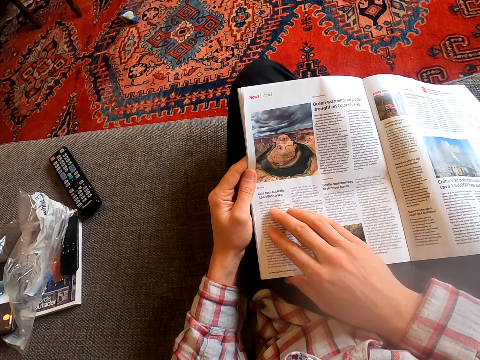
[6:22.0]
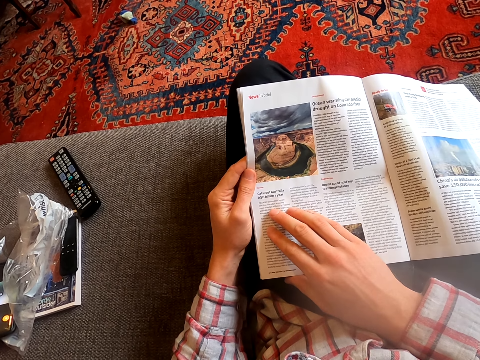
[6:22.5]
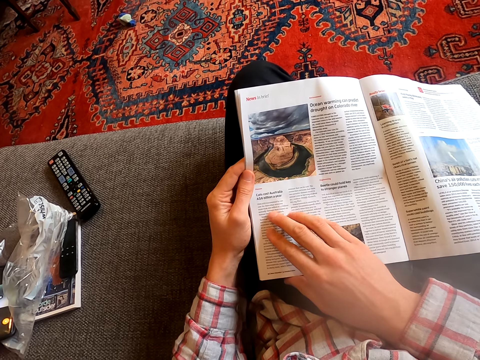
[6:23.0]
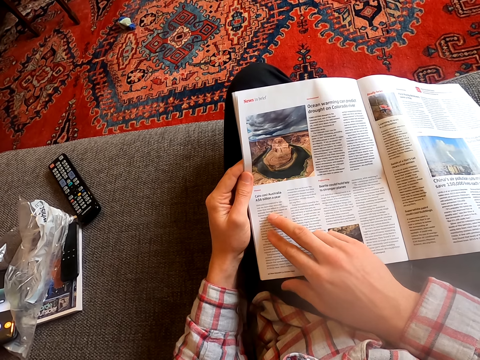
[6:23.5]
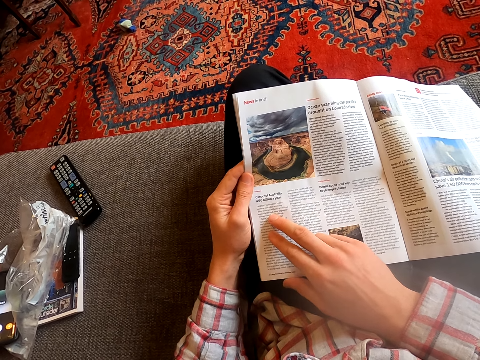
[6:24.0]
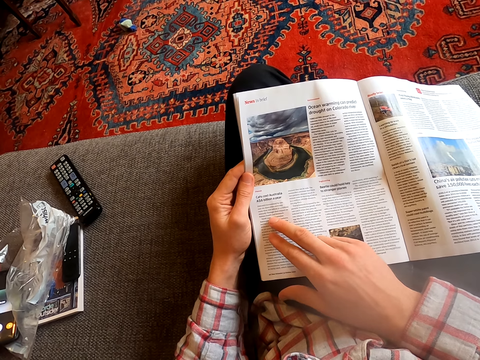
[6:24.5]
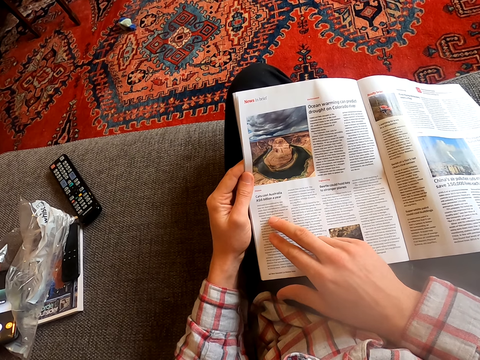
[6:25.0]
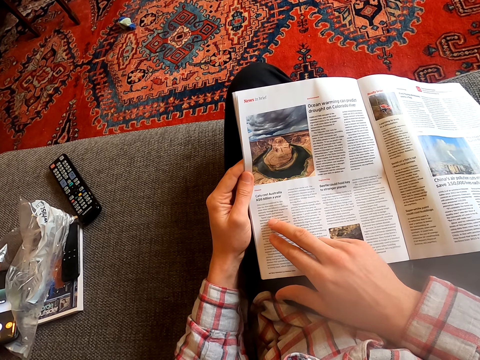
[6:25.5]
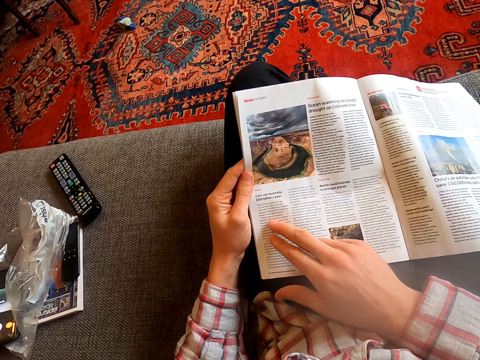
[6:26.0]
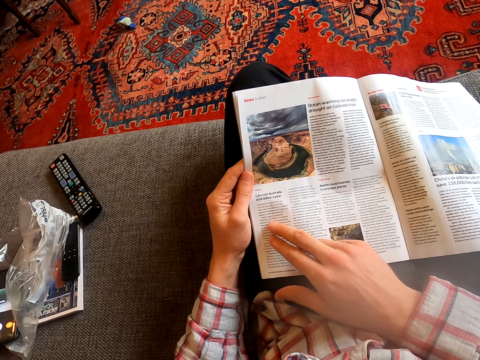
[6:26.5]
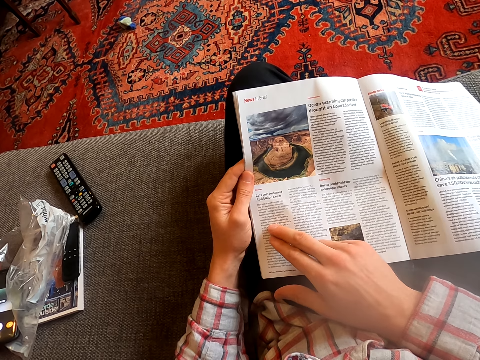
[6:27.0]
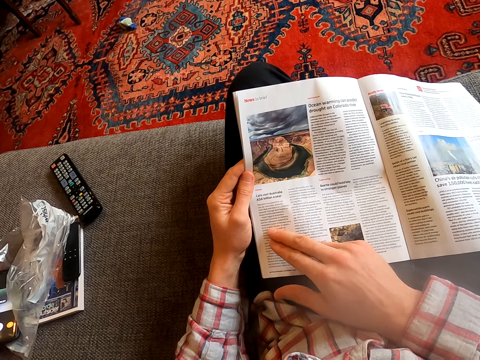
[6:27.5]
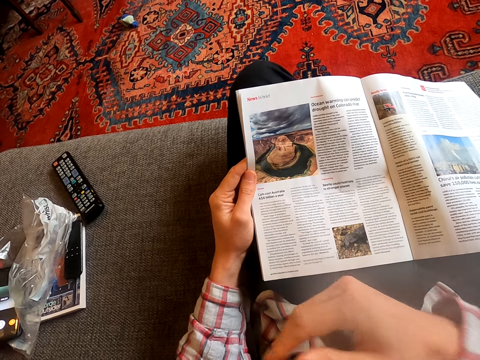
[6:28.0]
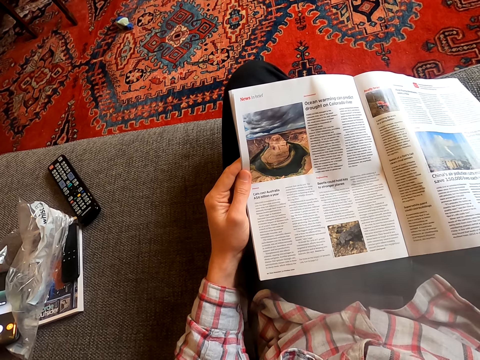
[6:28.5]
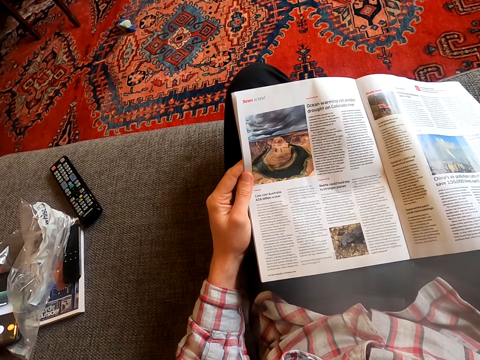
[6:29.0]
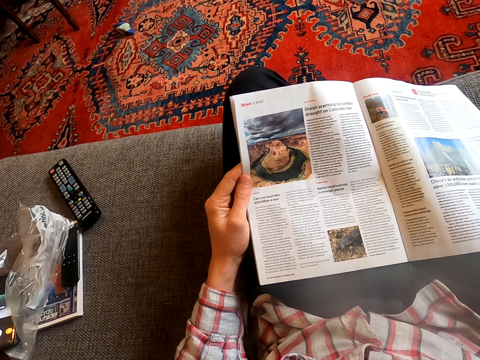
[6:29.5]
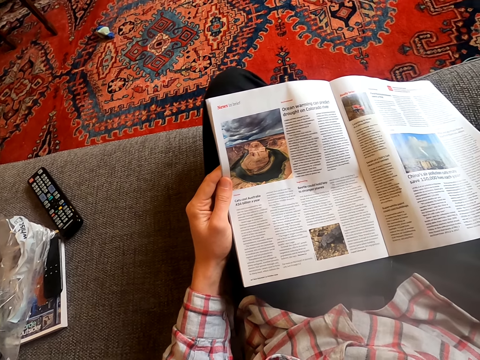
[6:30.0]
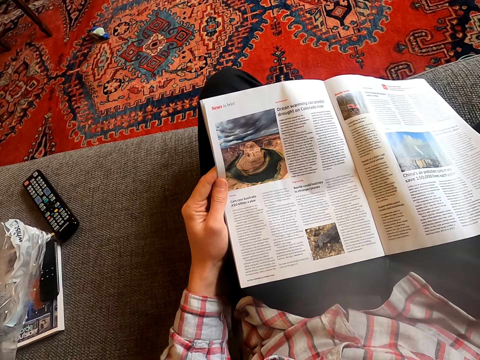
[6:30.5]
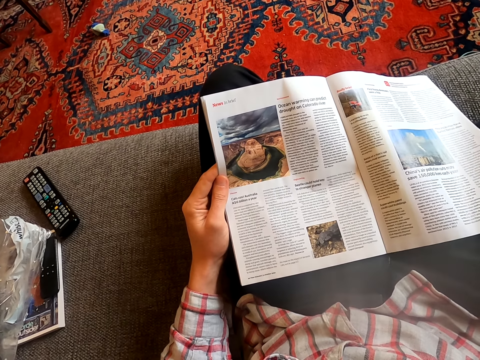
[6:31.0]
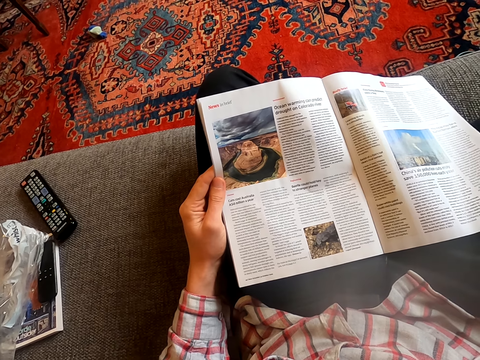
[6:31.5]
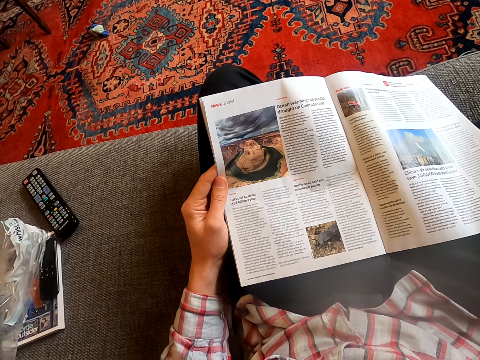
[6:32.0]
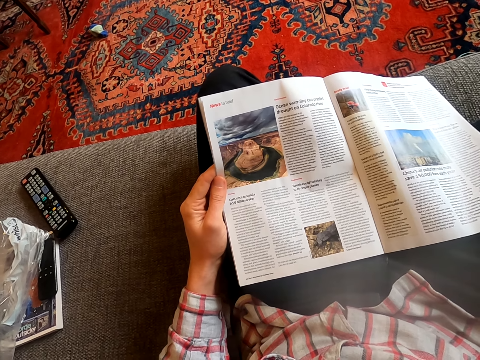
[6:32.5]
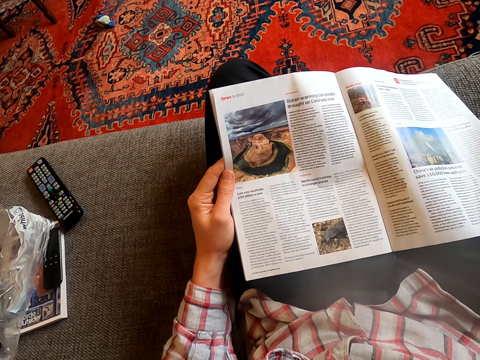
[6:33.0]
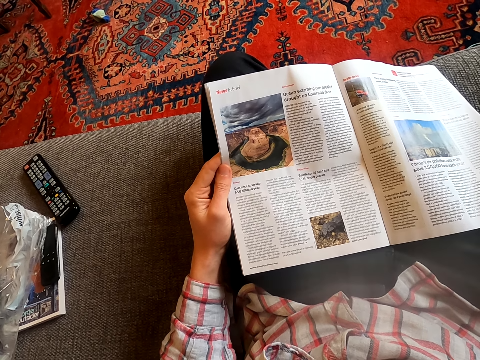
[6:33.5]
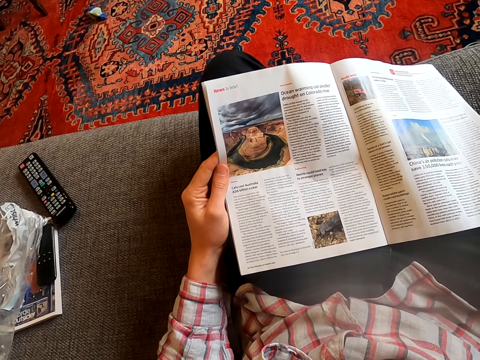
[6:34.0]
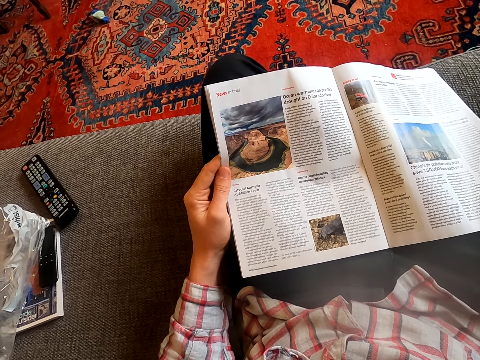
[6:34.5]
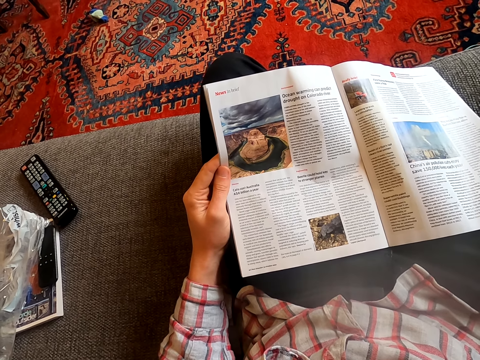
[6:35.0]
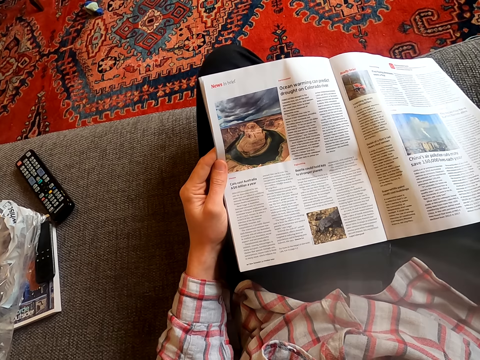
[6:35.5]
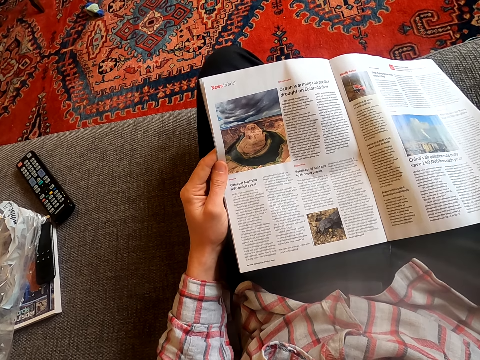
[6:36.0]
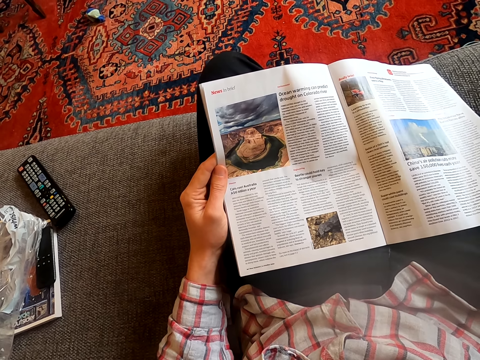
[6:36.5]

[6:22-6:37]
The camera wearer moves the right hand. They lift the hand. They read the magazine.

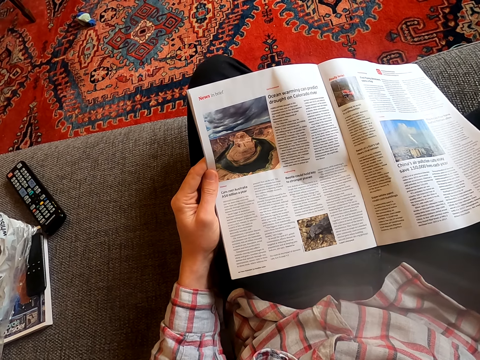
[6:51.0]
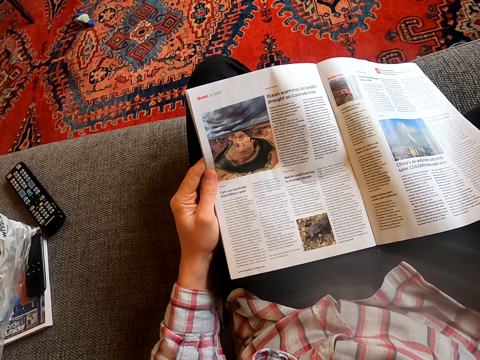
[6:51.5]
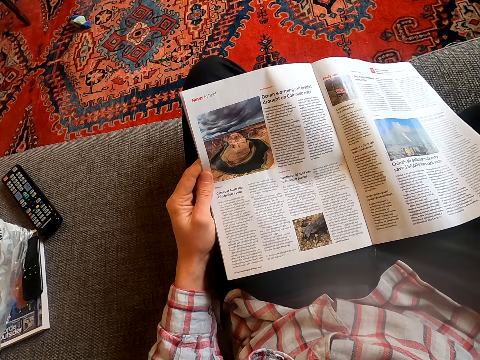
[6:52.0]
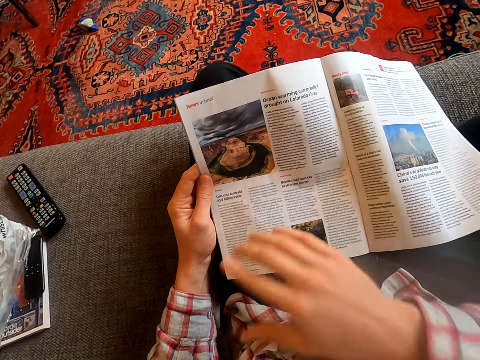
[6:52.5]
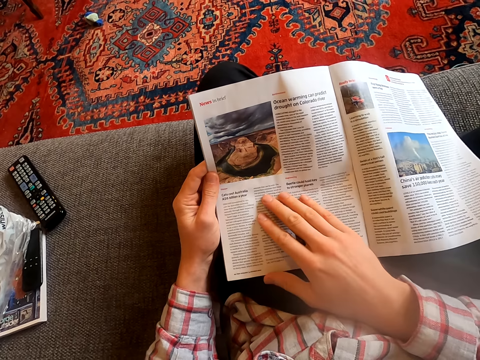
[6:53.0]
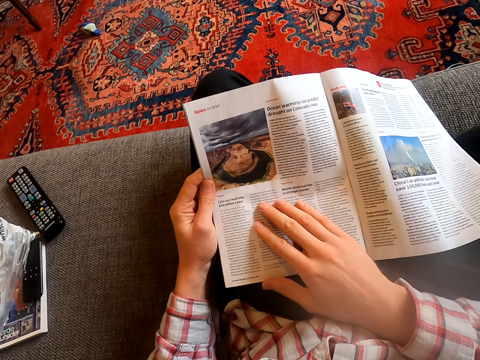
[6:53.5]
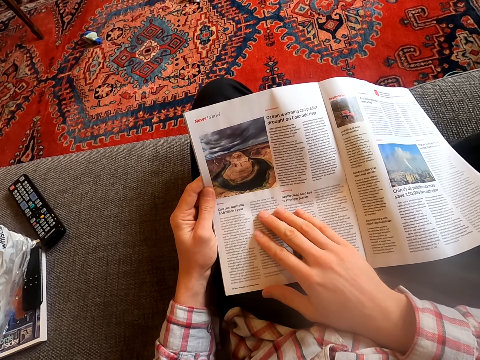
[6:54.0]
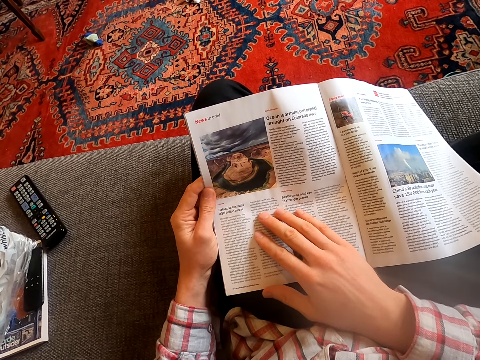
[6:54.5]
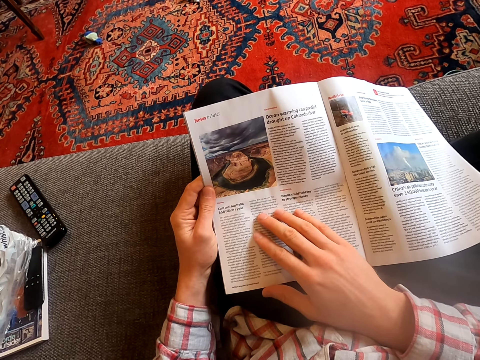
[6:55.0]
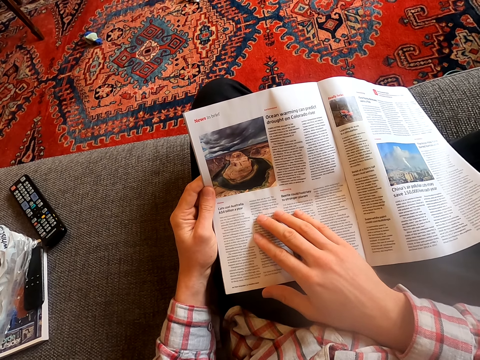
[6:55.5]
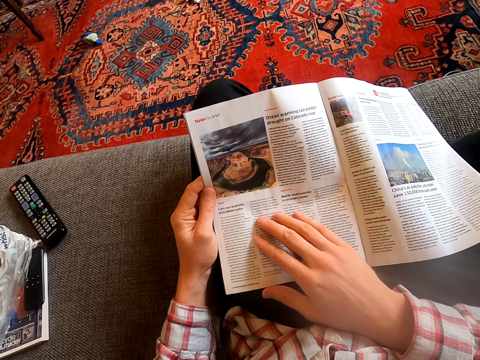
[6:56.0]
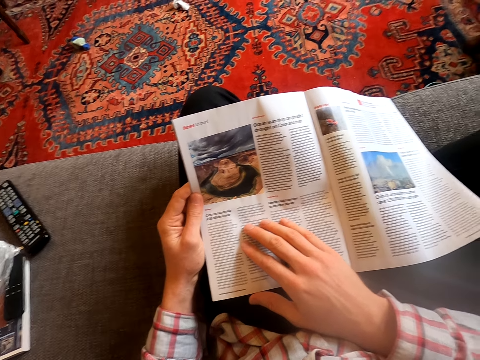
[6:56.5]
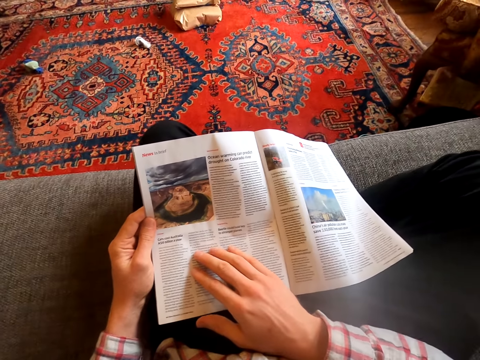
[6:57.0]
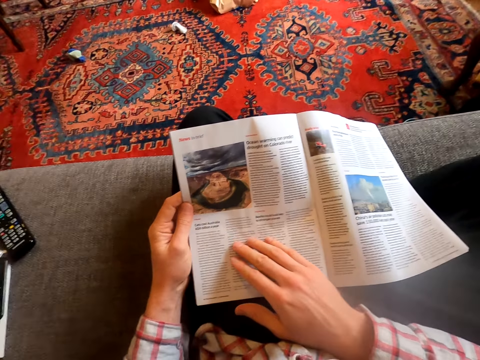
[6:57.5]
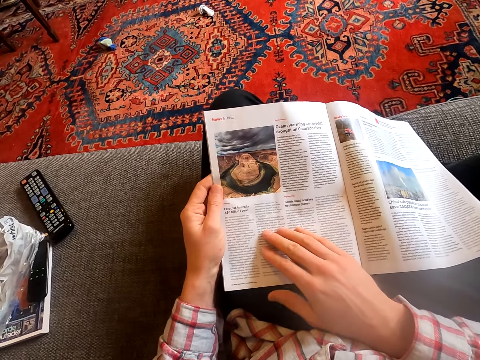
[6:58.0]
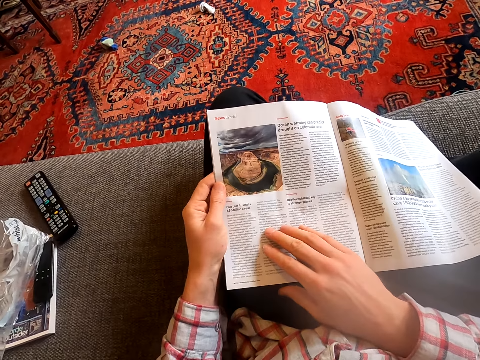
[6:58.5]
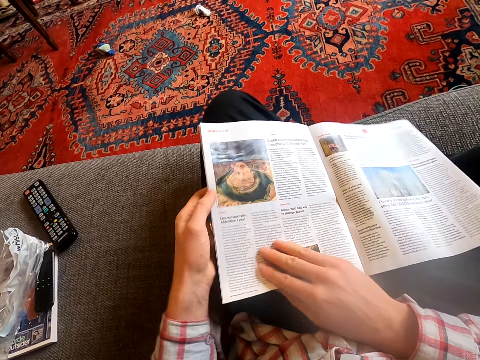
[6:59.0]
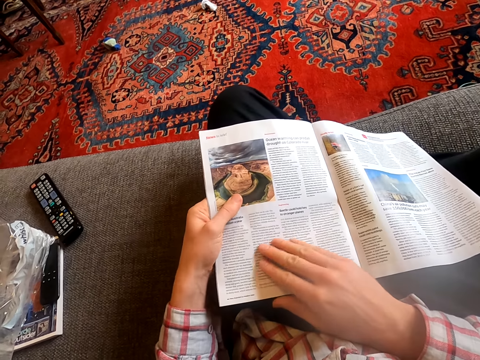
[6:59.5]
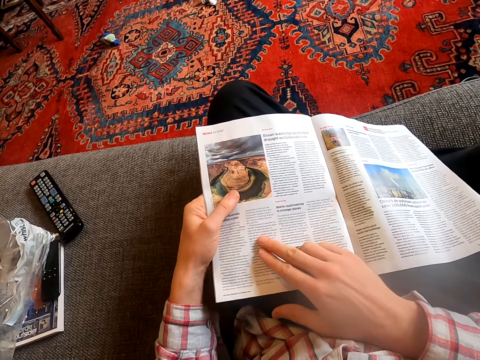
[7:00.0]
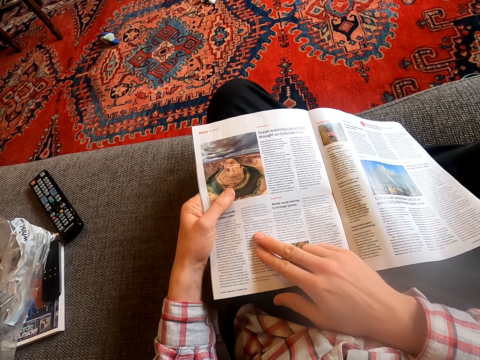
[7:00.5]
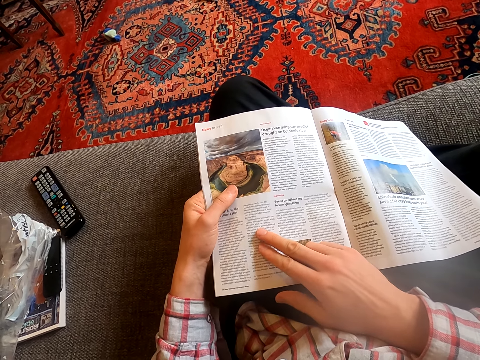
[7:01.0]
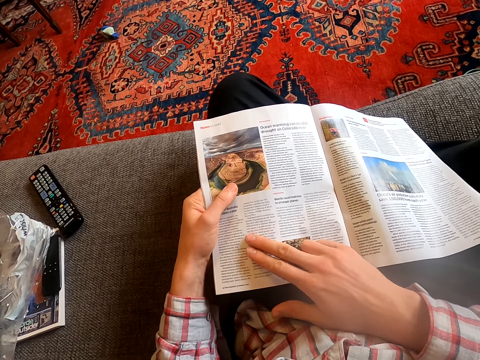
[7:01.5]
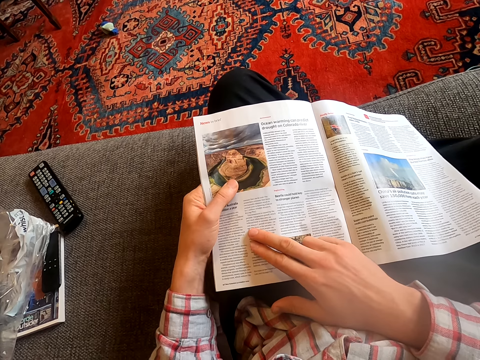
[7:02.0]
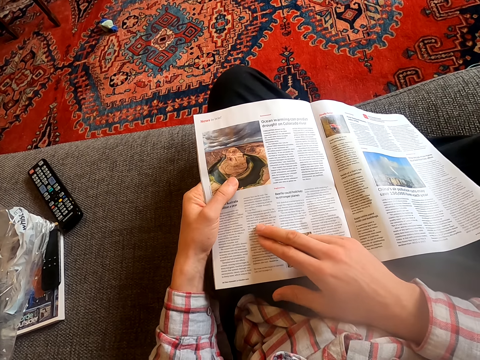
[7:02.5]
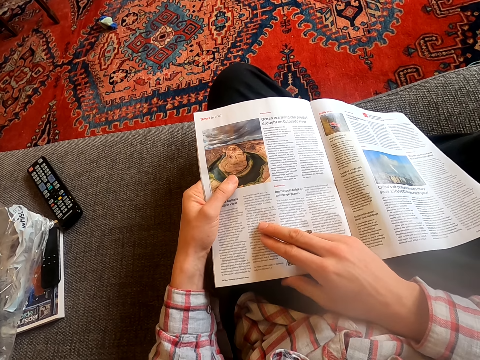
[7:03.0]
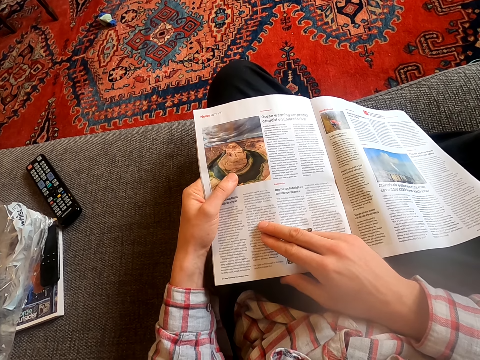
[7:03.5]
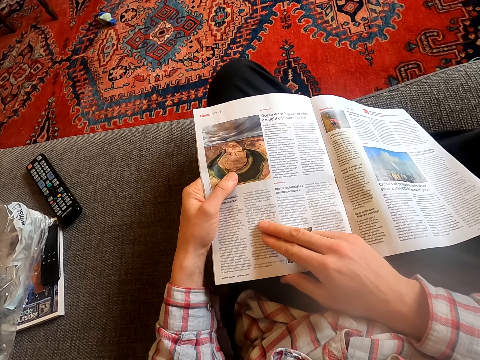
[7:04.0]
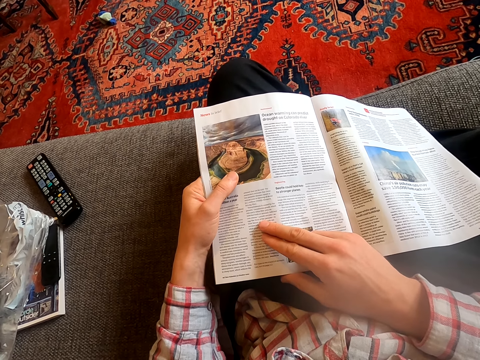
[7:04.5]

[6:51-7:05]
The camera wearer reads the magazine. They place the right hand on the magazine.
